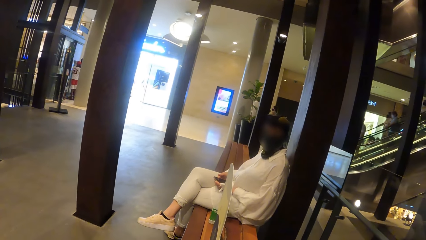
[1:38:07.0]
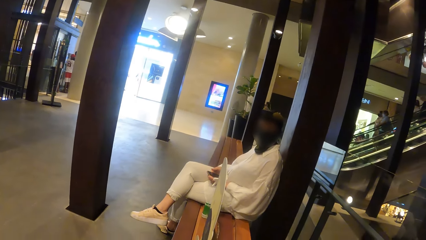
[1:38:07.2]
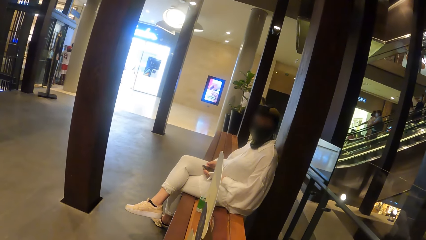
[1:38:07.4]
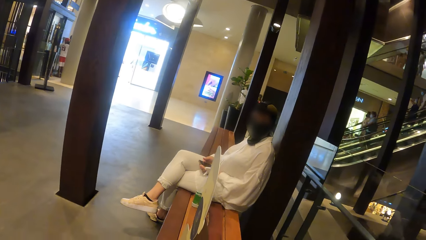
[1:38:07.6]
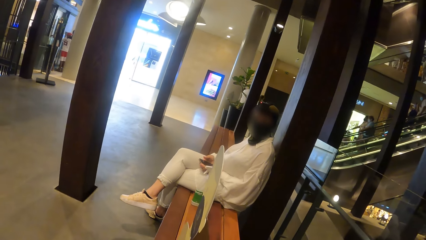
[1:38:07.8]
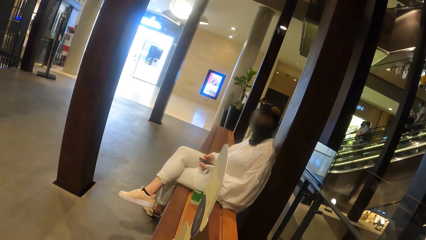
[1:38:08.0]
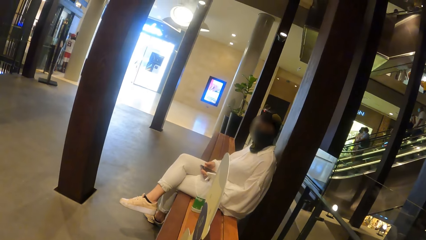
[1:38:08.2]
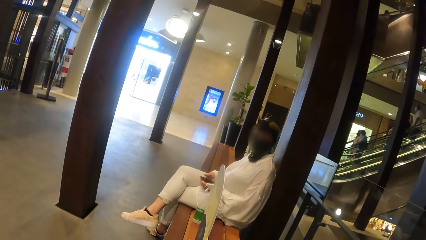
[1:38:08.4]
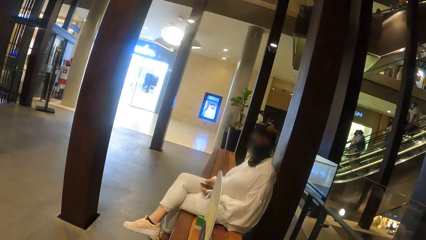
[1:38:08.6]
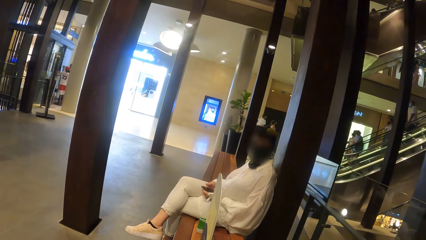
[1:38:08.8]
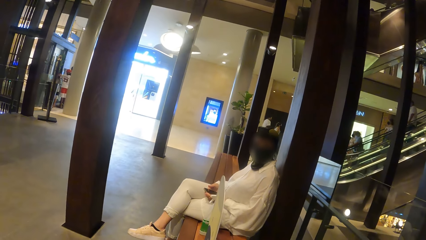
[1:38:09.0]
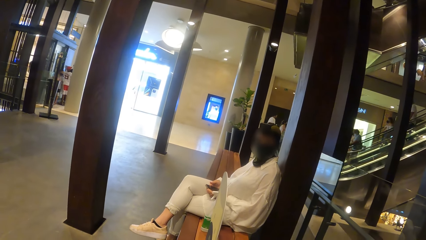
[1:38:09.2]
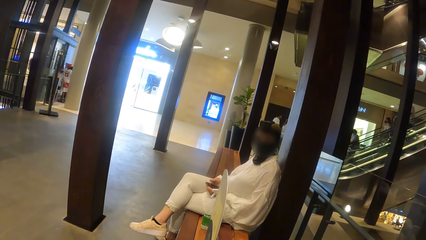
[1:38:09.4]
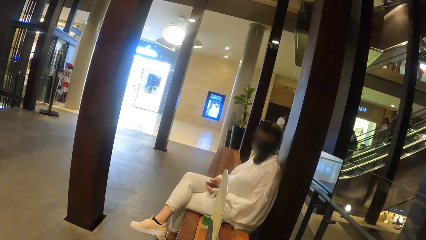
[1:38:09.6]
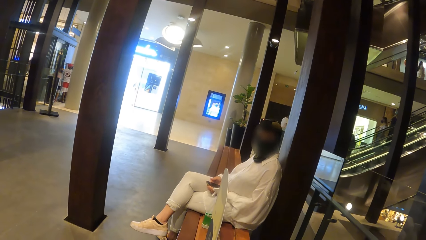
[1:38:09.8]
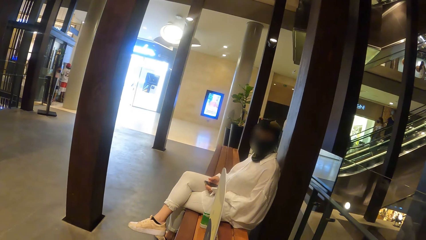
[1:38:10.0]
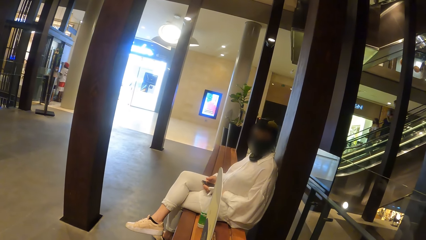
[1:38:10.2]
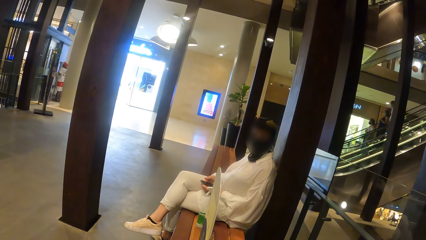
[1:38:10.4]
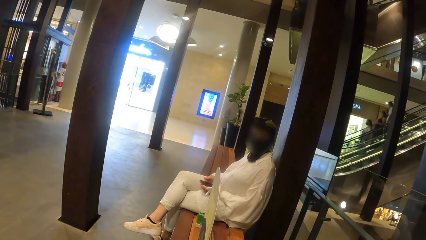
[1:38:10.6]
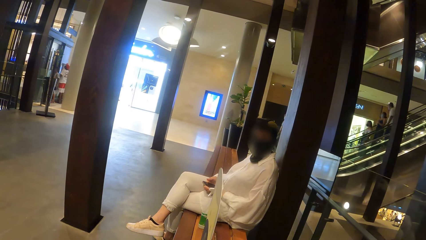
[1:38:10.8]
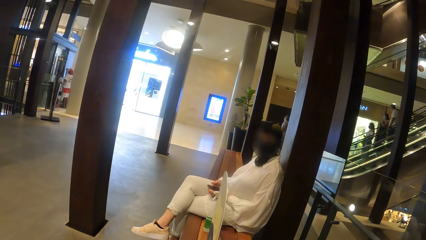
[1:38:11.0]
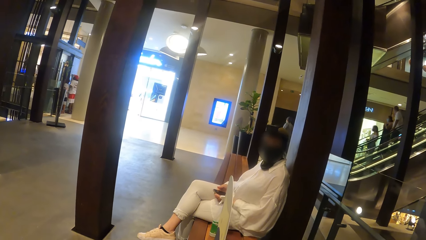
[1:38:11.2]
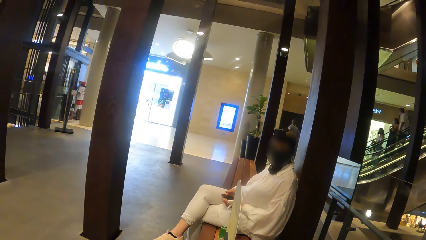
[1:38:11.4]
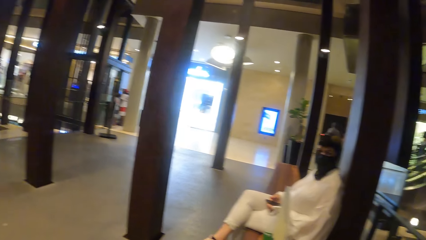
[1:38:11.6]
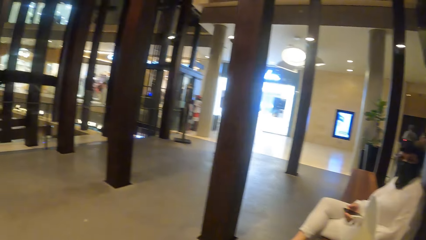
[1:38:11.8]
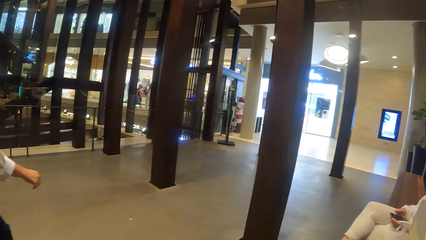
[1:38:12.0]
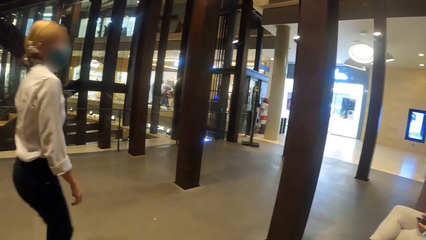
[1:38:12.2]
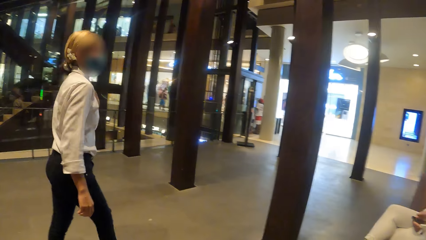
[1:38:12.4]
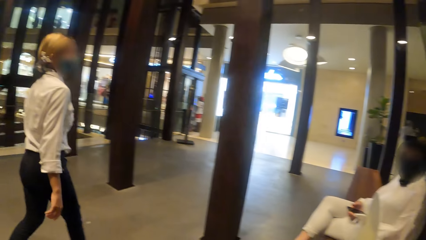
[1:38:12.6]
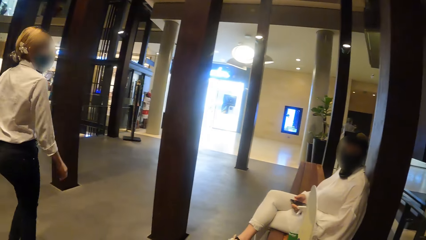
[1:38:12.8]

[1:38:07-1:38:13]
The woman looks at the camera wearer.

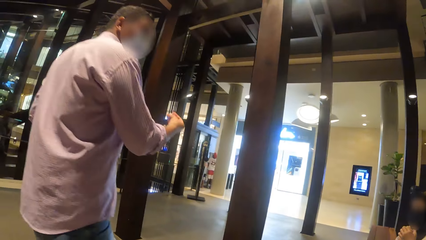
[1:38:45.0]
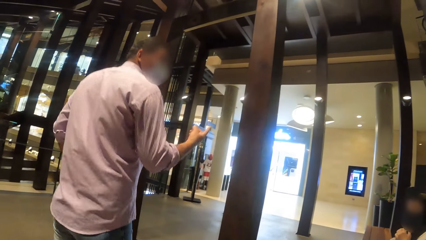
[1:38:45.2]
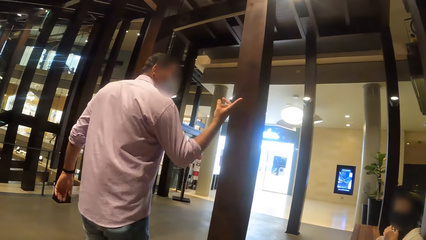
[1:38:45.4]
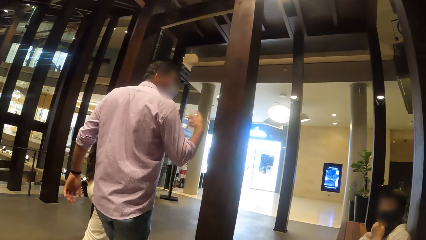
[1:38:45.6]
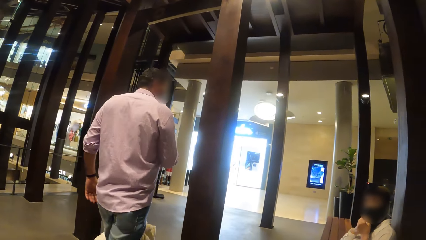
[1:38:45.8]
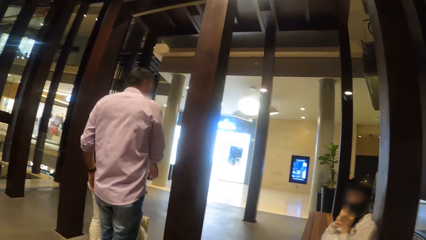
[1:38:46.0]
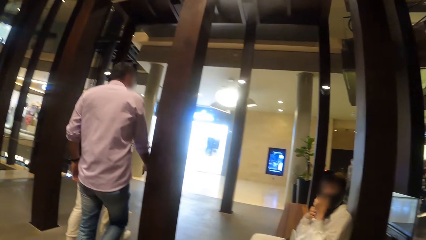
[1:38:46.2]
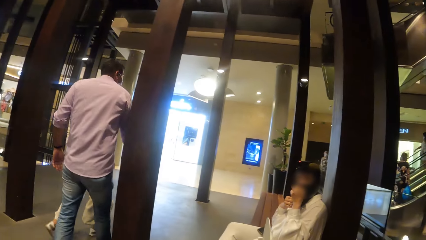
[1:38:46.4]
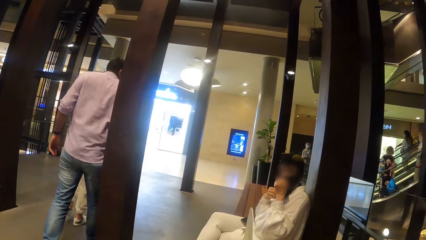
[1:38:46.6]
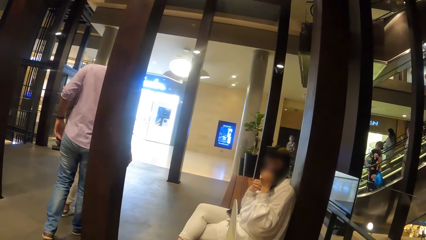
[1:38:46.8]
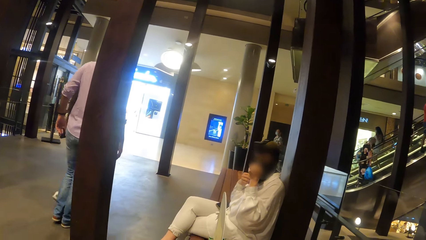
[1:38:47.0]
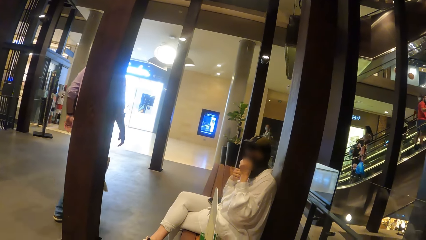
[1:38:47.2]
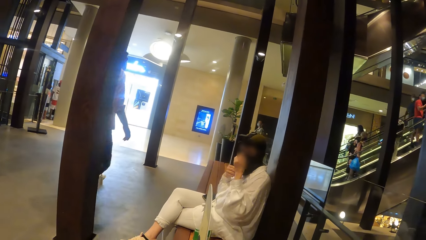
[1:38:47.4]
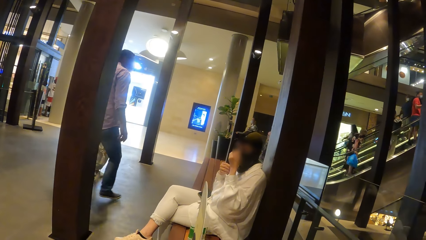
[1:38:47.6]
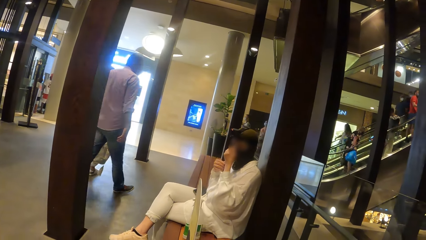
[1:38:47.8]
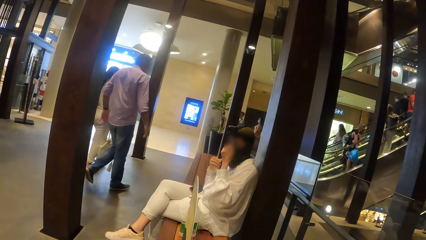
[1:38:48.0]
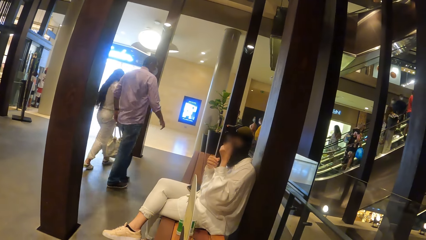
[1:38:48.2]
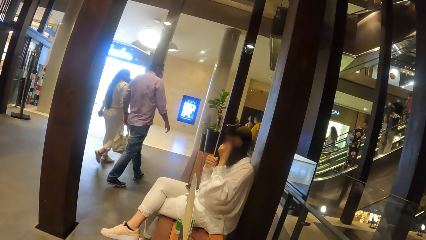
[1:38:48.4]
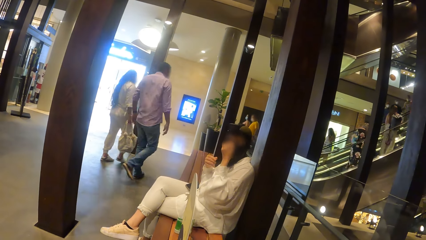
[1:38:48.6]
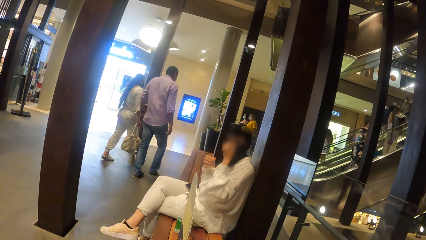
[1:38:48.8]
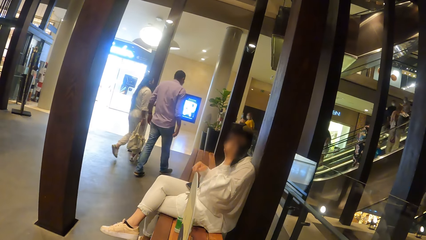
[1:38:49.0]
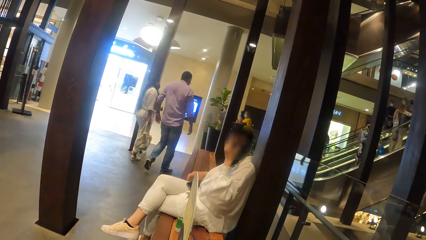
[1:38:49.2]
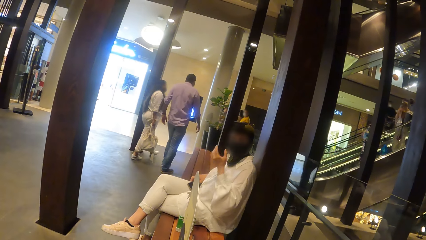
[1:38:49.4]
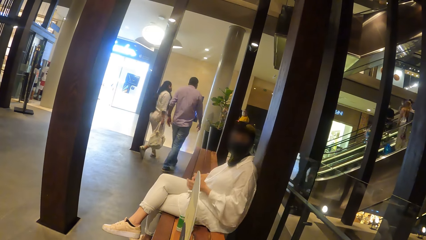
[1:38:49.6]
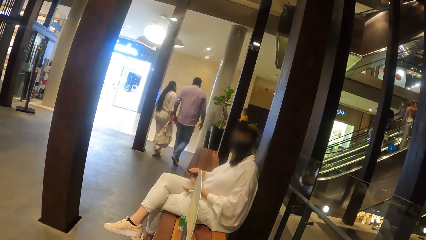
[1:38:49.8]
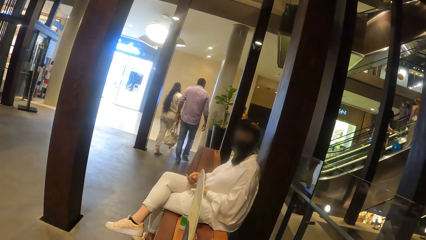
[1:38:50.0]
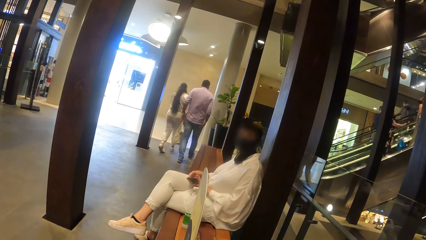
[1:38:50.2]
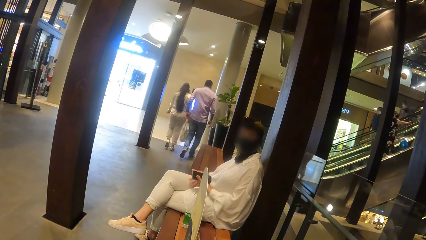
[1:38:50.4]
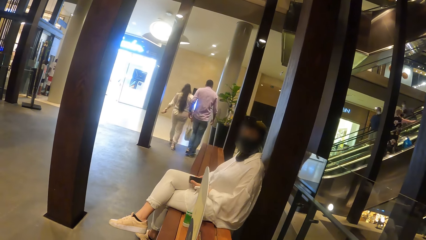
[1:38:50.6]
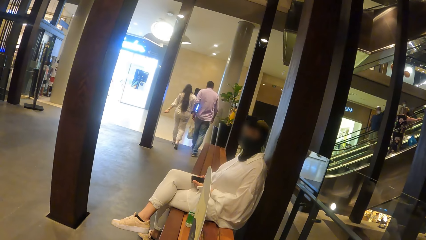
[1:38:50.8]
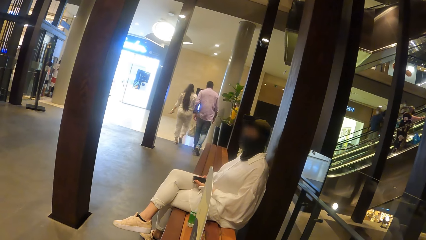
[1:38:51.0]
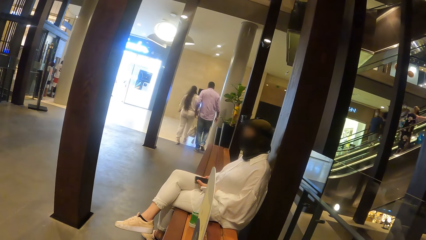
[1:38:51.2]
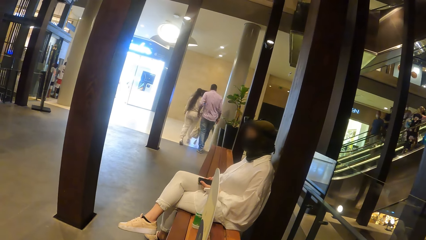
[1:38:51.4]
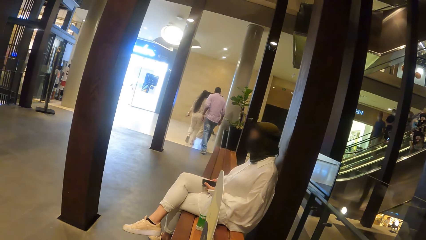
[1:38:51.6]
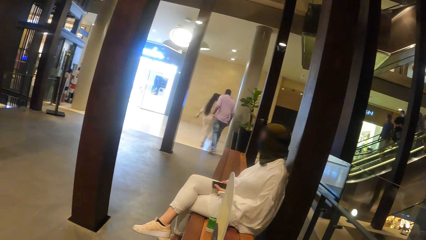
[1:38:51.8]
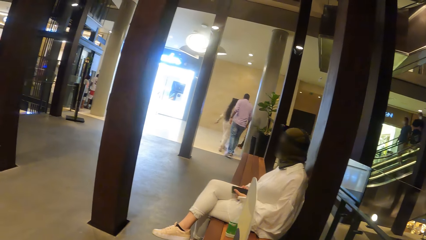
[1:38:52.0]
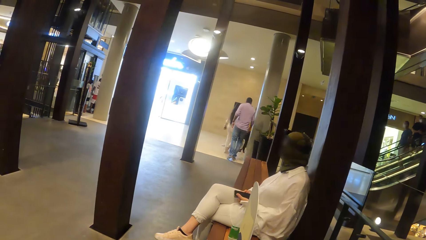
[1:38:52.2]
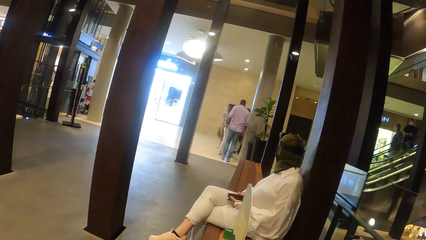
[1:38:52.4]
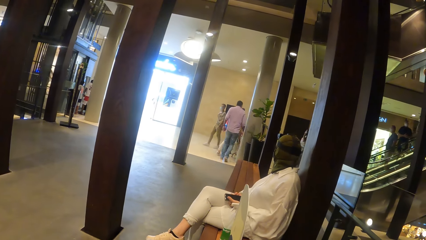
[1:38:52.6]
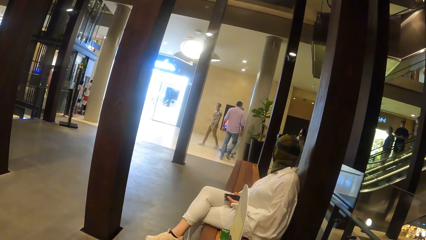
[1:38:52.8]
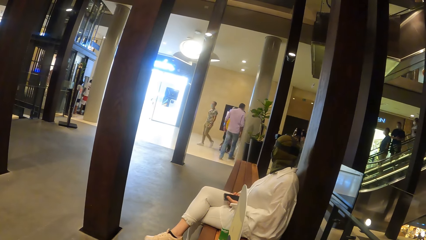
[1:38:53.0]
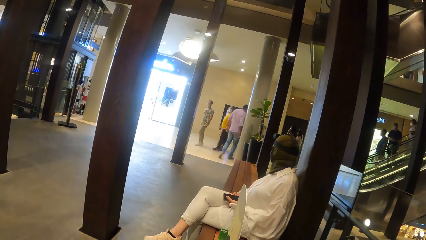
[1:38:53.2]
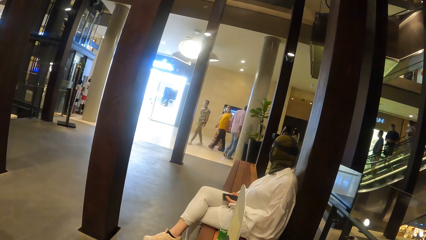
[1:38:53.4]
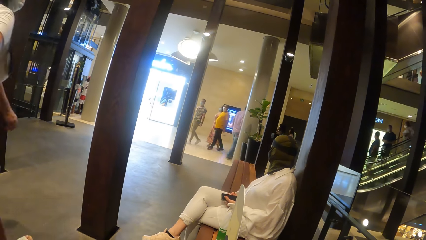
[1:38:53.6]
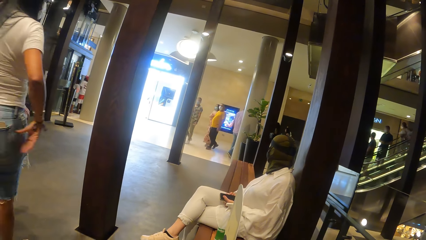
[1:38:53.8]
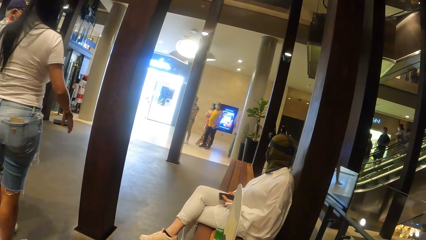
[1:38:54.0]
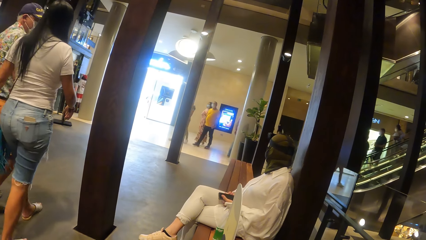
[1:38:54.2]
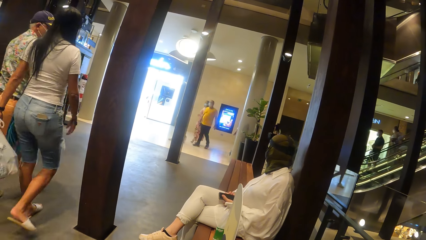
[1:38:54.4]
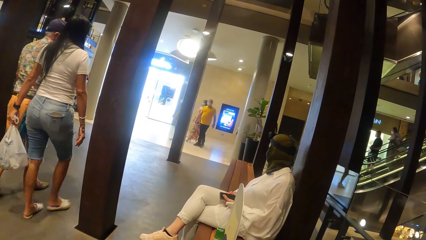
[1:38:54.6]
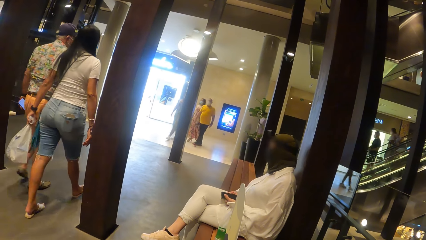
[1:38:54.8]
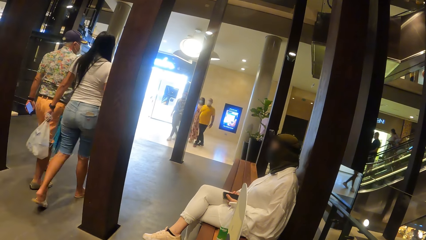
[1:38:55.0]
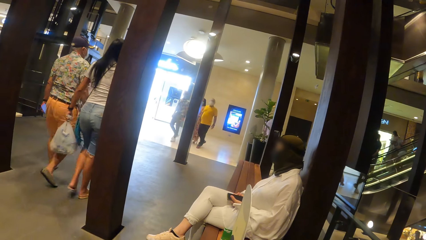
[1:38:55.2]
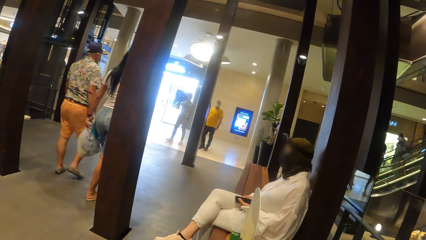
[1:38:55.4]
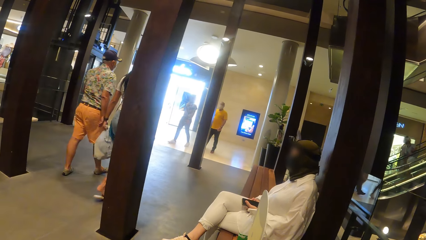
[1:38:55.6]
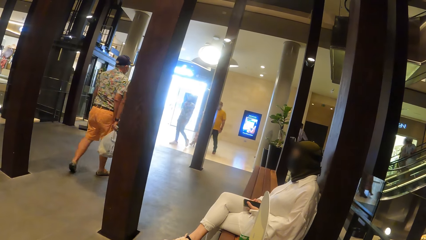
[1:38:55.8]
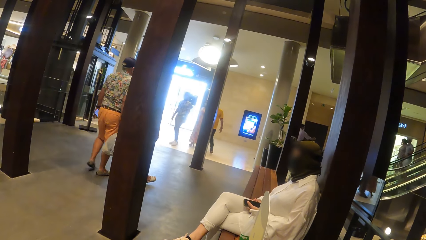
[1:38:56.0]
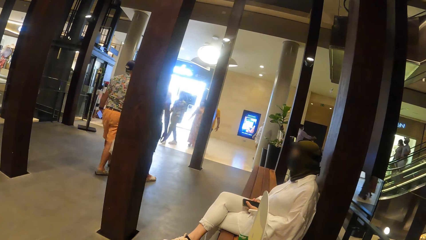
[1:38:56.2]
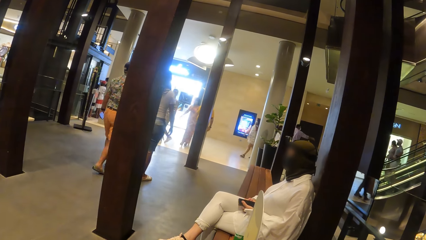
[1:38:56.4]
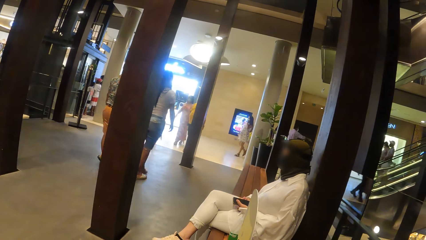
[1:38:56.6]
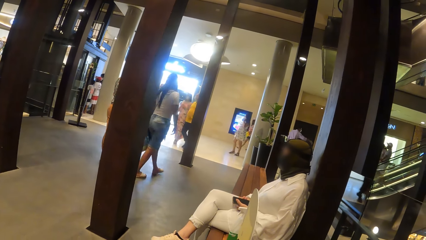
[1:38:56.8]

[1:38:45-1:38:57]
The woman adjusts a face mask on her face with her left hand. The woman touches her nose with her left hand. The woman picks up the phone from her lap with her right hand. The woman holds the phone with both hands.
